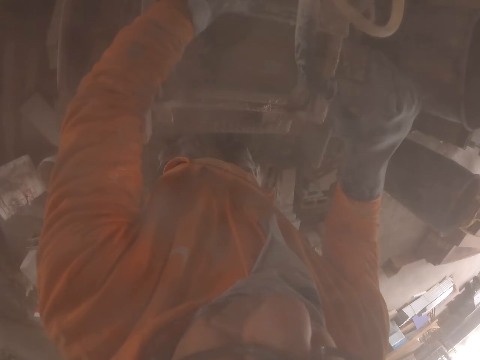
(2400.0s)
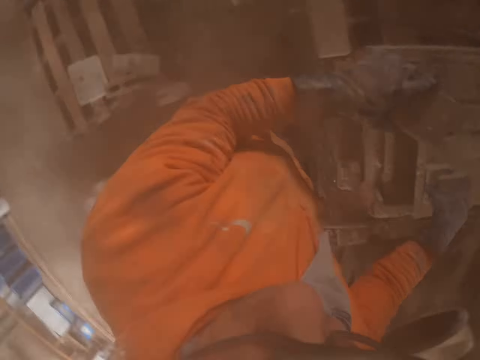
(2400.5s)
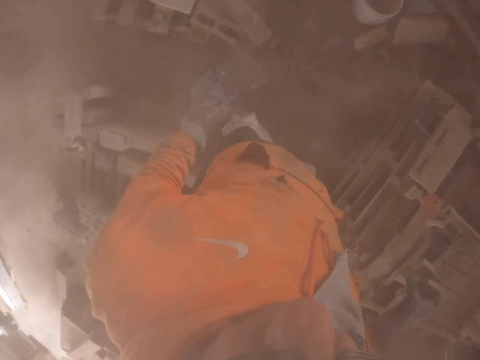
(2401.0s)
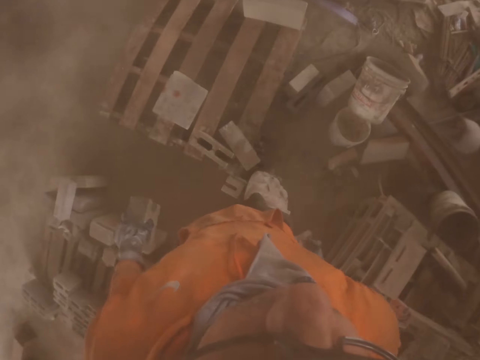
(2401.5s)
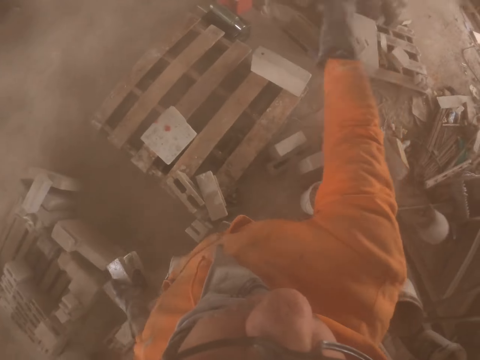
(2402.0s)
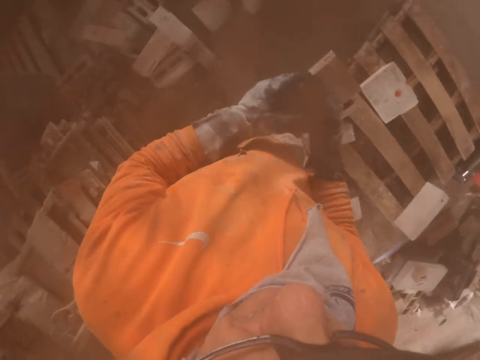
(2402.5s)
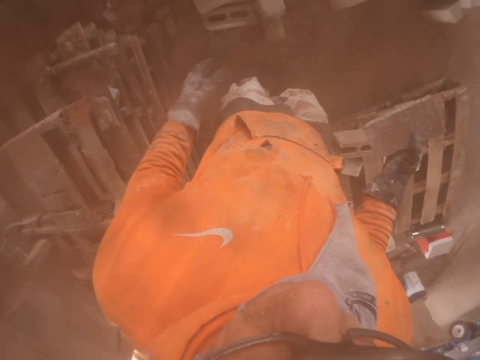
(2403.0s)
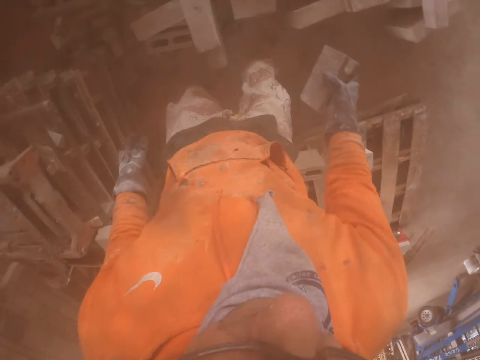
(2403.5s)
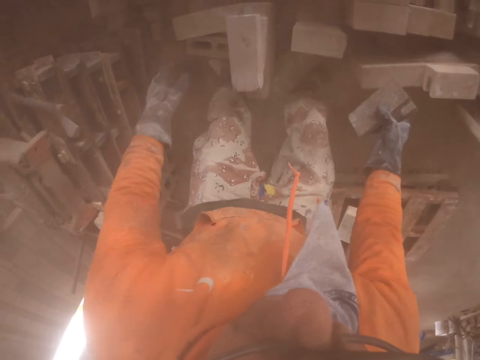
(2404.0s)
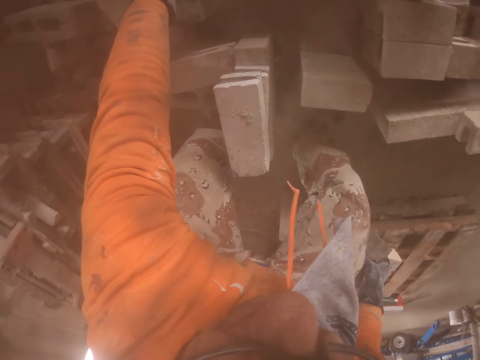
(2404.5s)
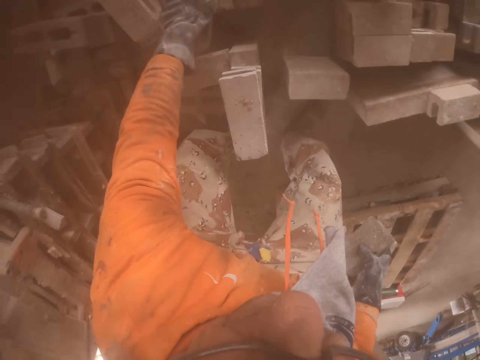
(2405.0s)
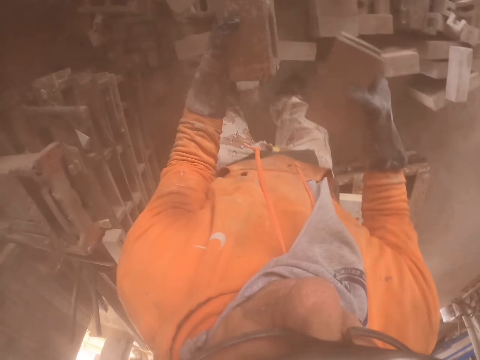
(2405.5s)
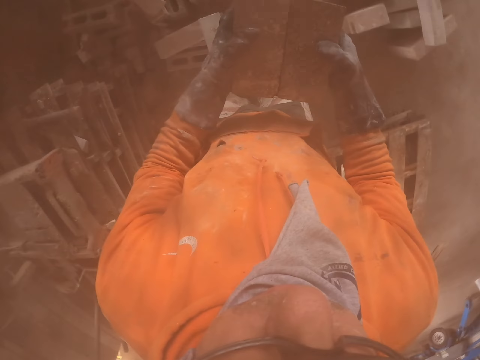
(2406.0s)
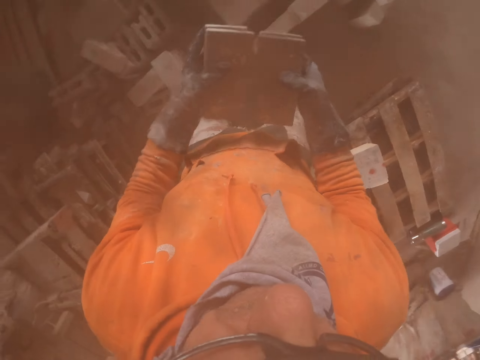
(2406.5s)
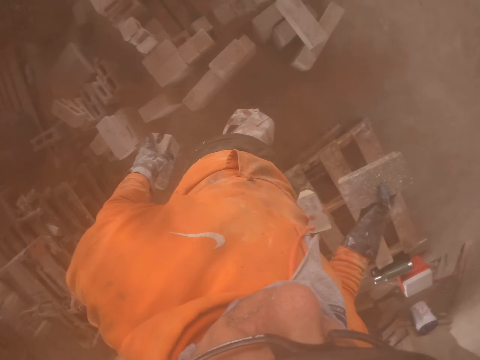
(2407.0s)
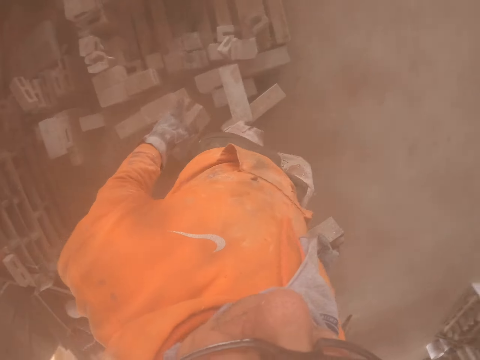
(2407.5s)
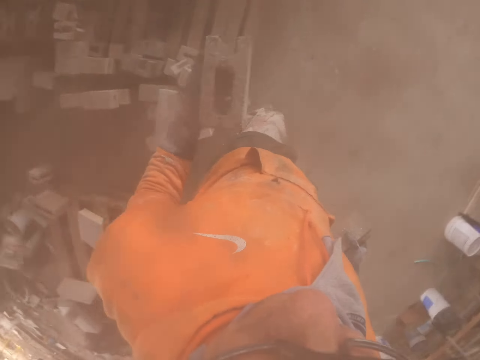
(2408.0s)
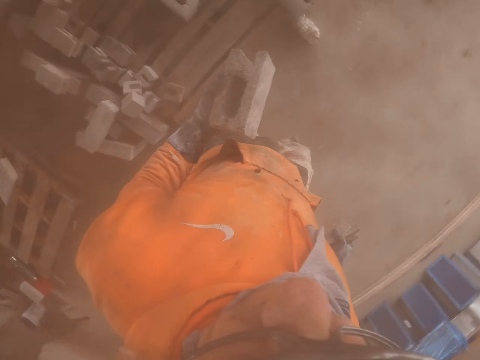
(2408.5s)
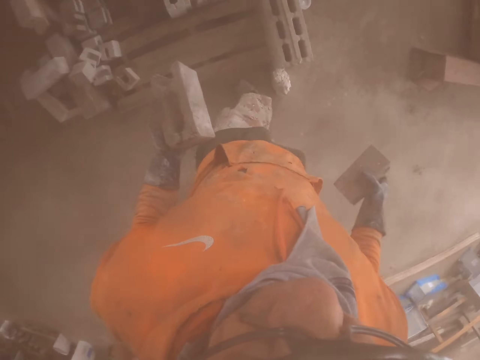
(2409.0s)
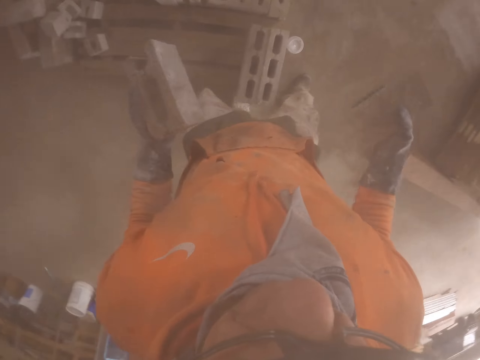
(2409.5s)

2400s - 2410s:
The camera wearer throws a brick. They take the brick on the floor. They put the brick stones together and walk around.

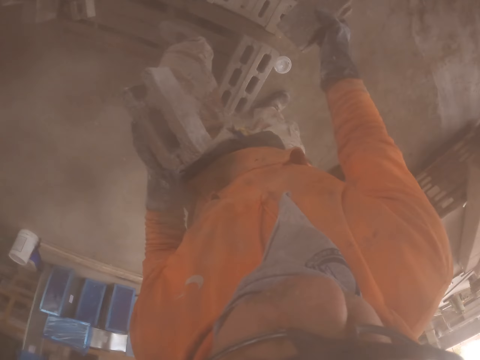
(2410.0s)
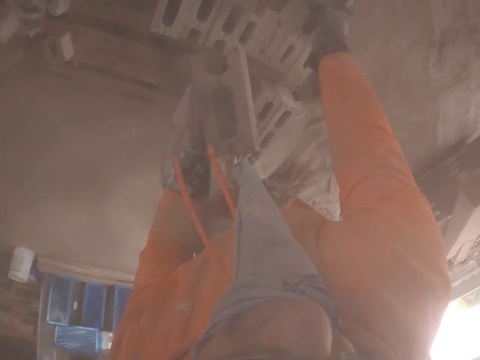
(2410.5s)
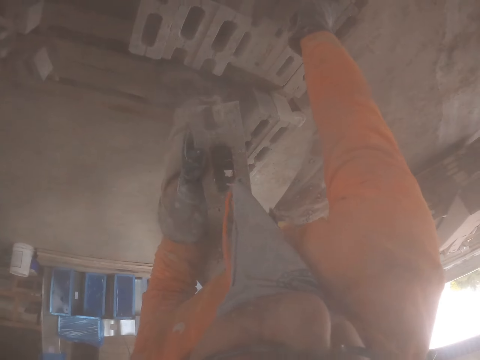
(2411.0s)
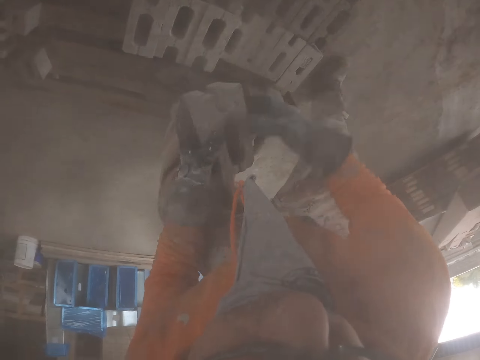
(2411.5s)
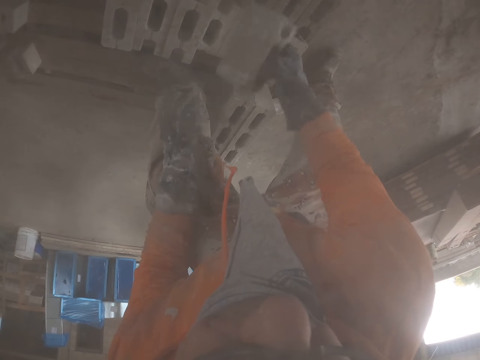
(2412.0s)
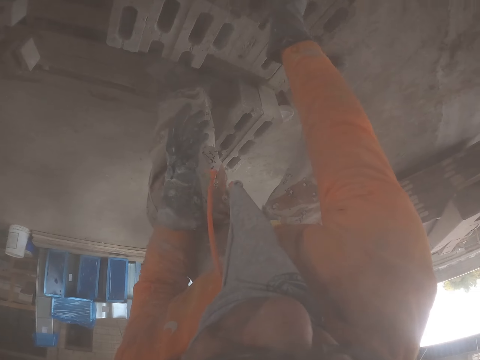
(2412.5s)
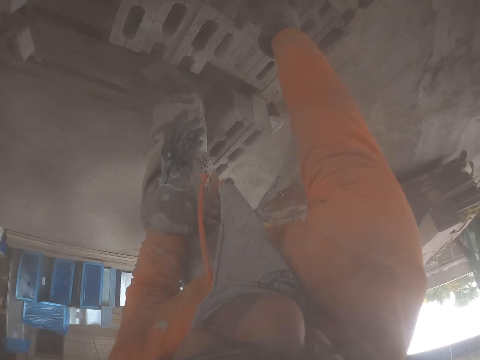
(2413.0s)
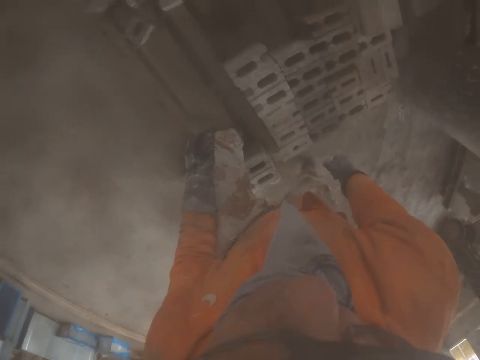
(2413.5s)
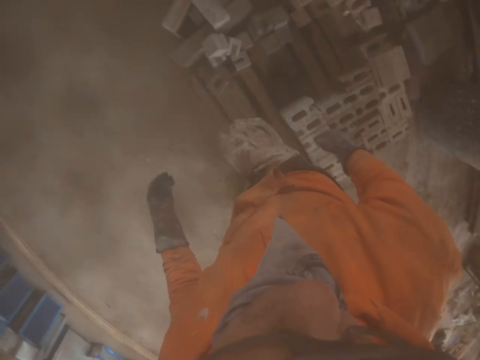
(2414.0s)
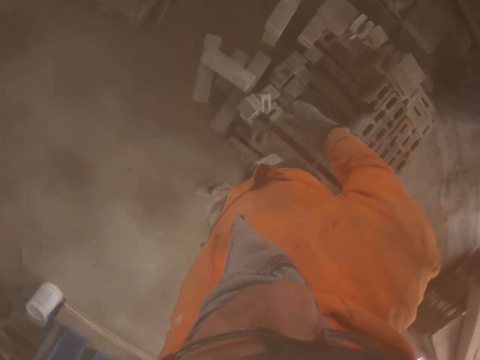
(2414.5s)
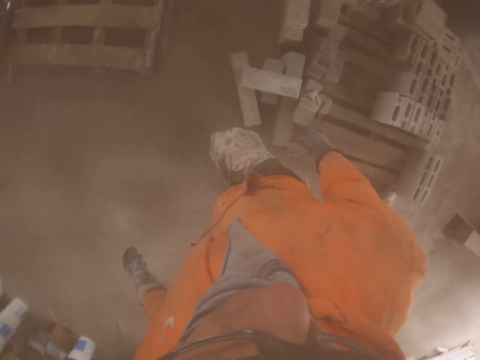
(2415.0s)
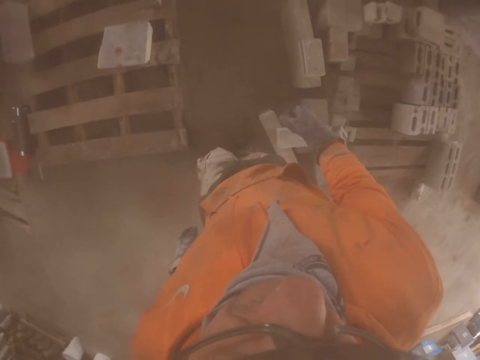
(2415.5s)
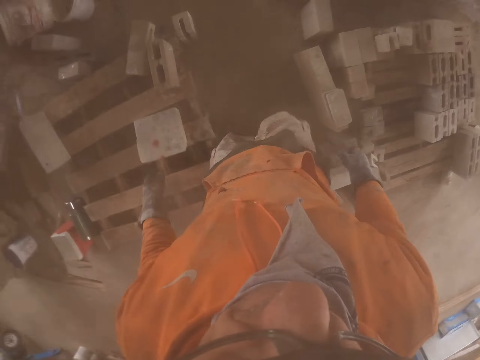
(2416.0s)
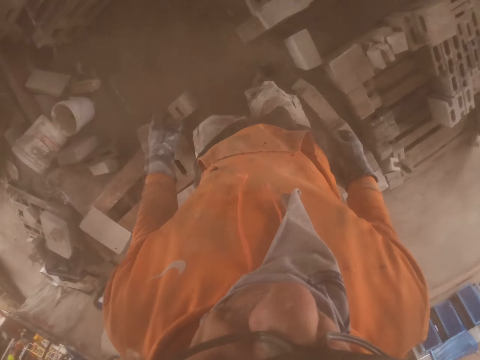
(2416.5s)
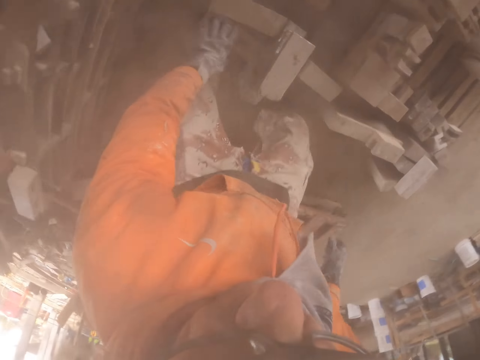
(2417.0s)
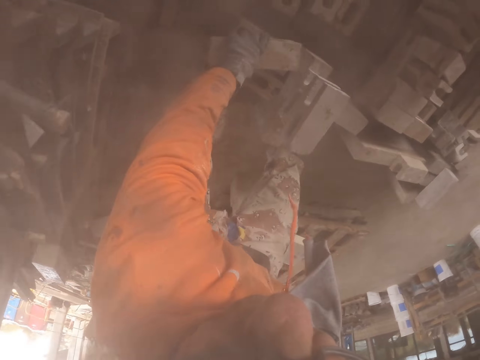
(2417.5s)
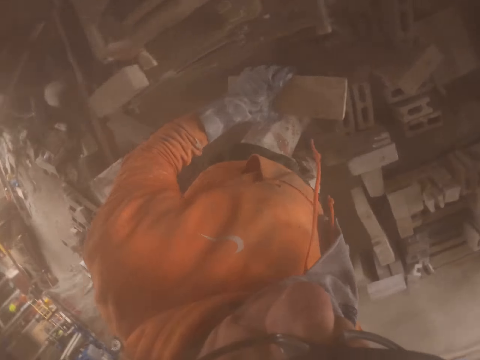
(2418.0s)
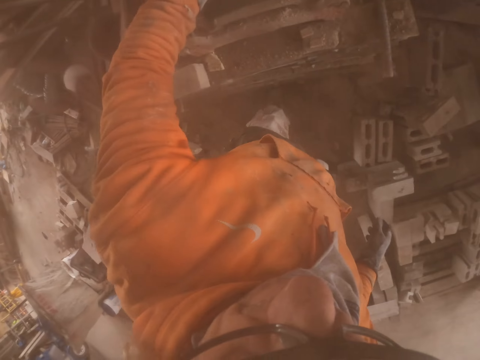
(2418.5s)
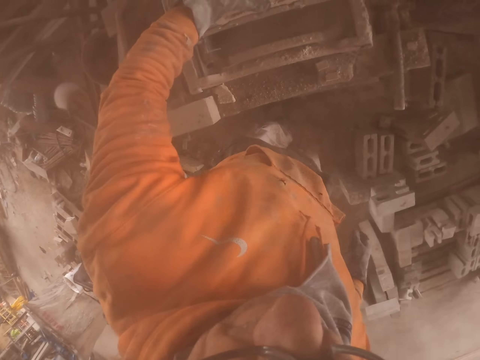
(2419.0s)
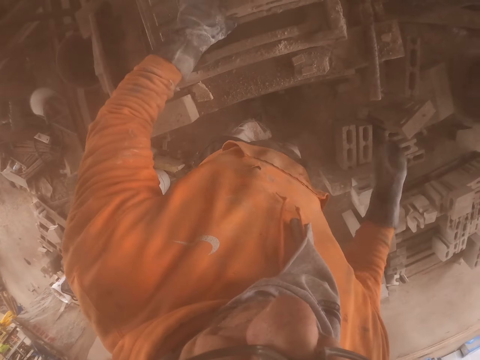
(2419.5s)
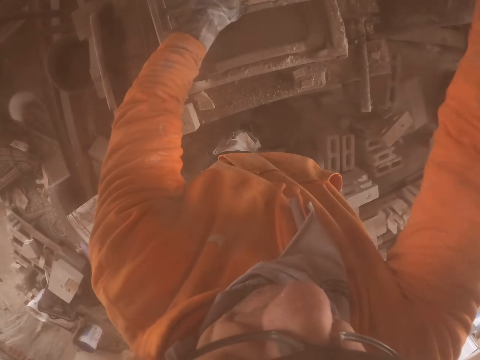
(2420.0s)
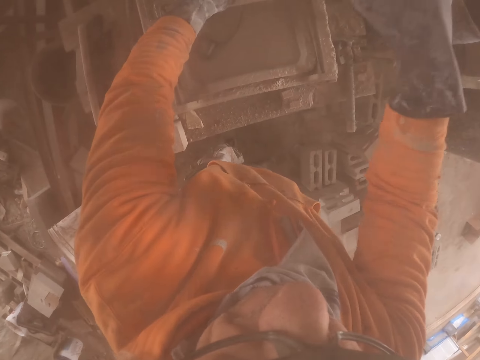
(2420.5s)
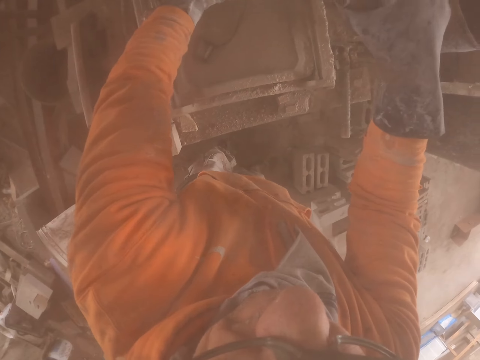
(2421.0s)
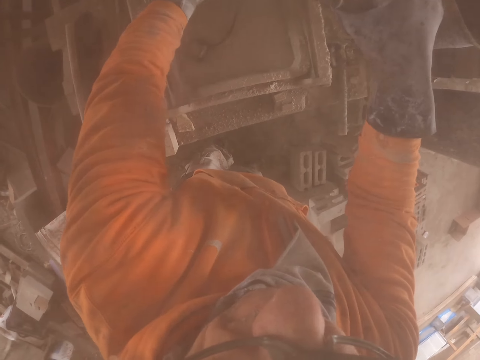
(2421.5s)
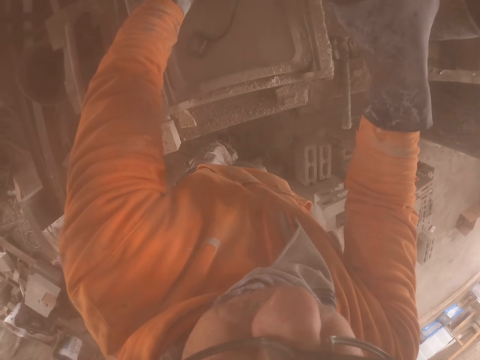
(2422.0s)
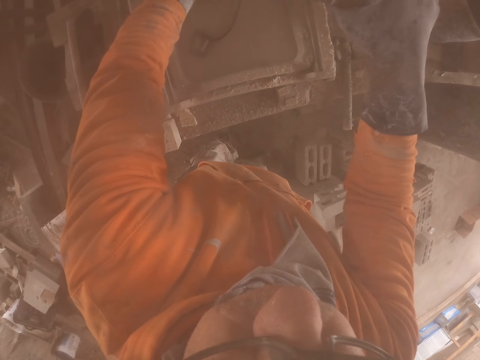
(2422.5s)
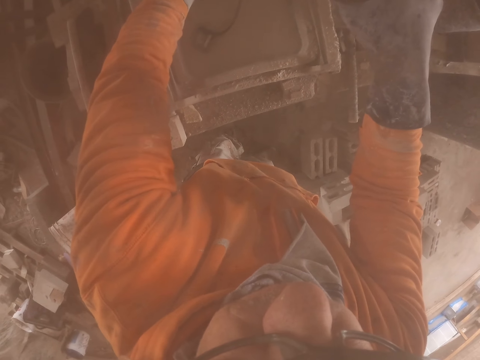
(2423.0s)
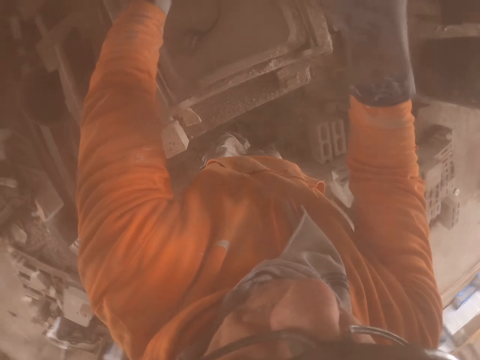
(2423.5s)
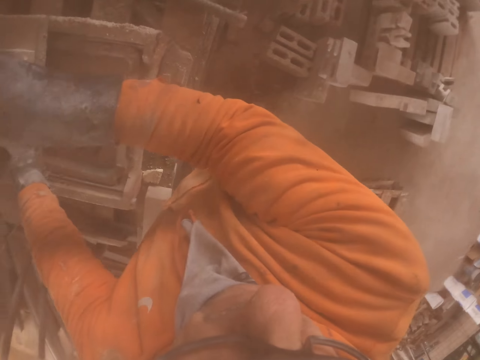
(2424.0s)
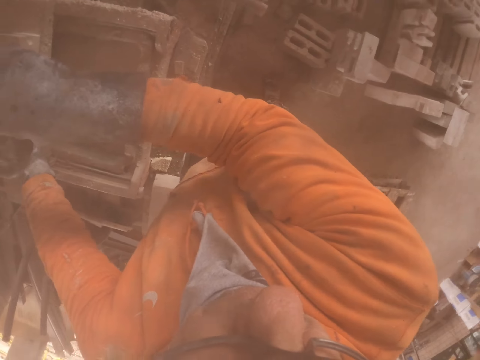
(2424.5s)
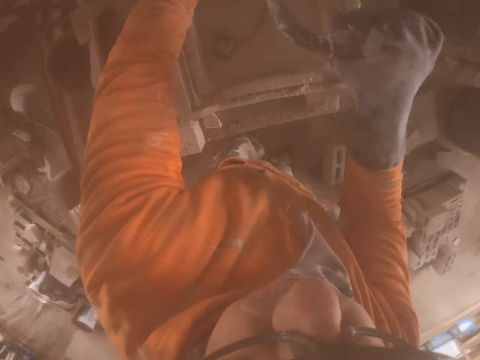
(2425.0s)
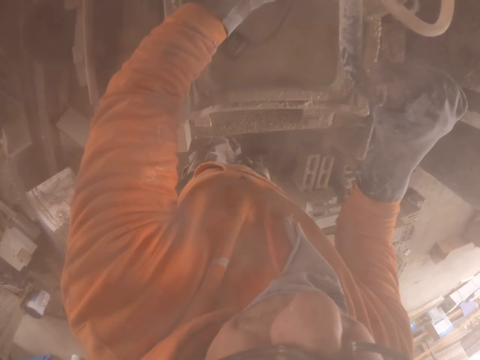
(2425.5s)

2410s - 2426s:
The camera wearer arranges the bricks on the pallet. They walk around. They pick up a brick stone. They put the brick in the brick making machine. They make the brick and look around.
